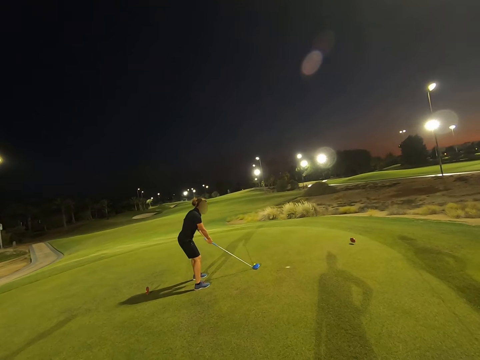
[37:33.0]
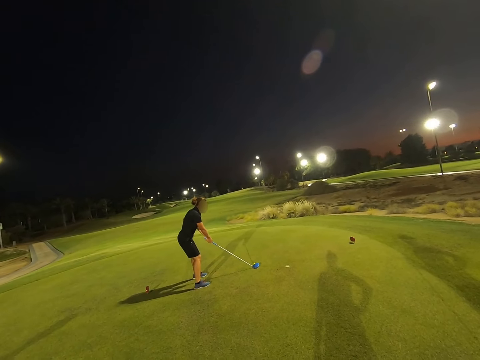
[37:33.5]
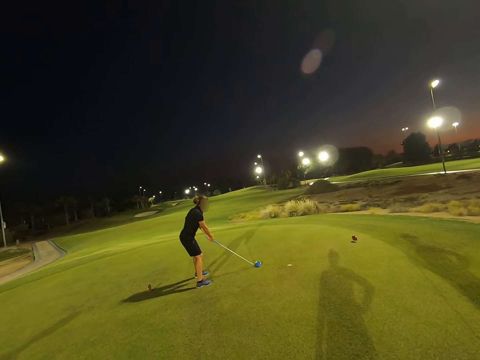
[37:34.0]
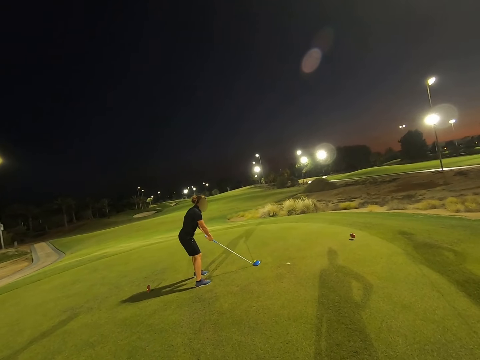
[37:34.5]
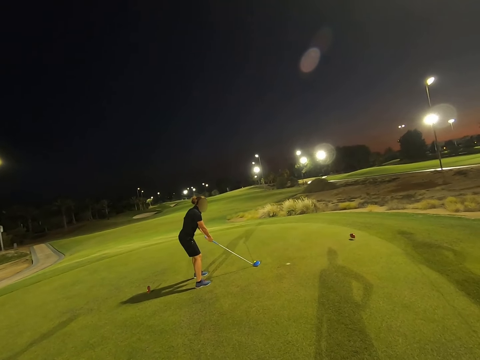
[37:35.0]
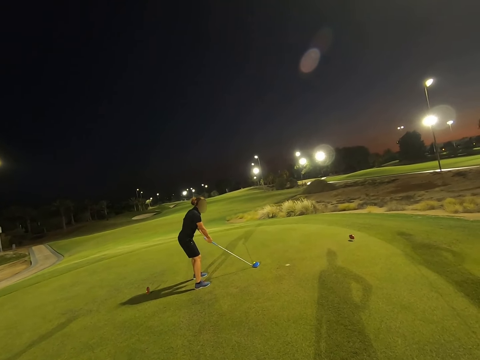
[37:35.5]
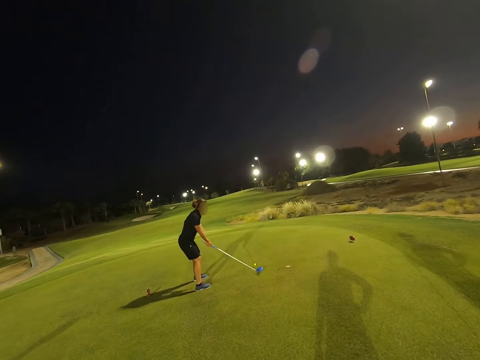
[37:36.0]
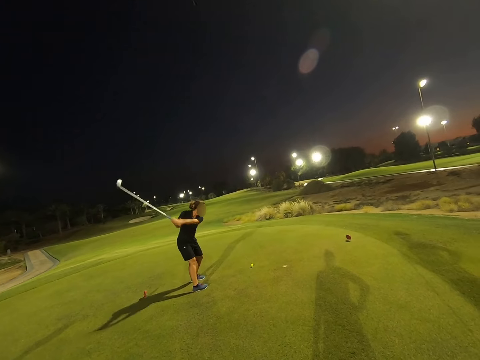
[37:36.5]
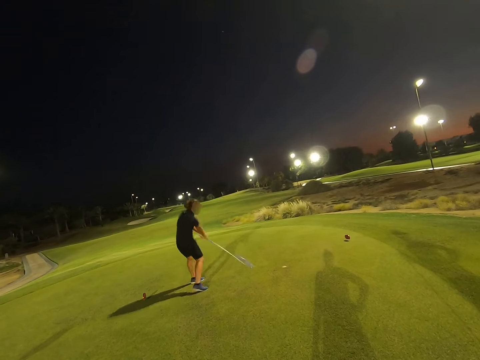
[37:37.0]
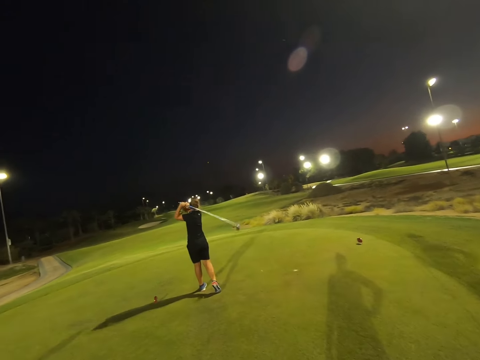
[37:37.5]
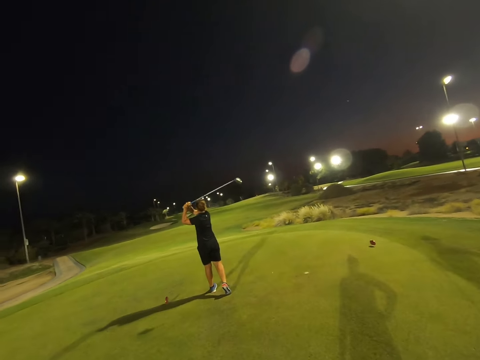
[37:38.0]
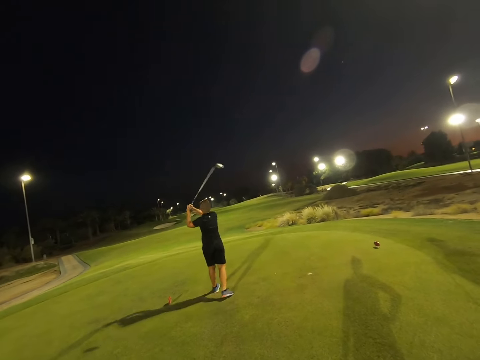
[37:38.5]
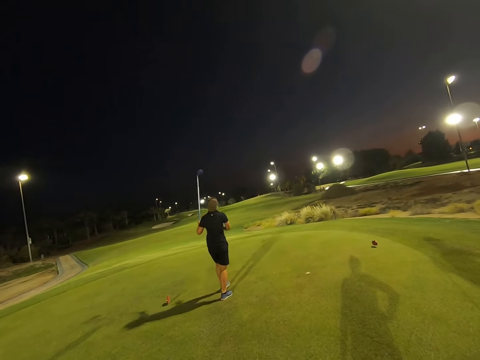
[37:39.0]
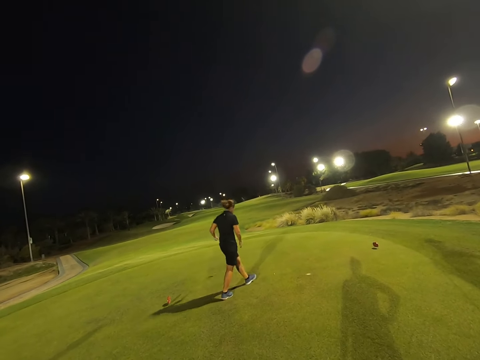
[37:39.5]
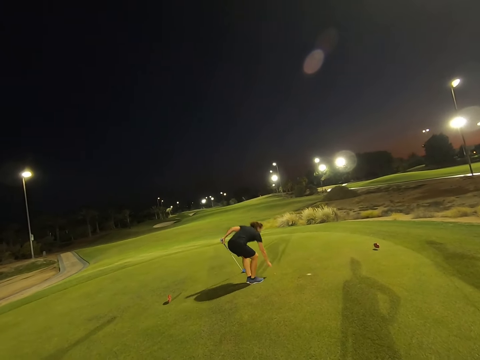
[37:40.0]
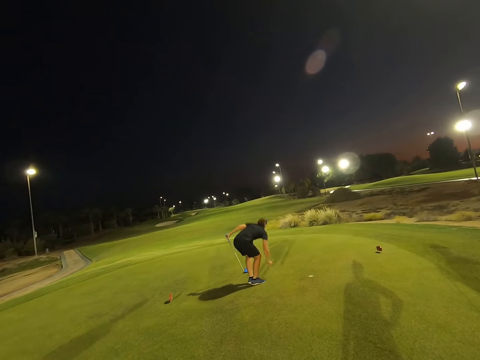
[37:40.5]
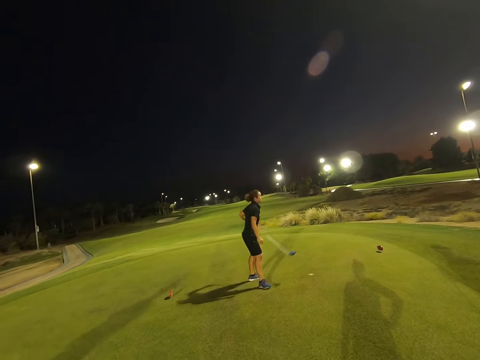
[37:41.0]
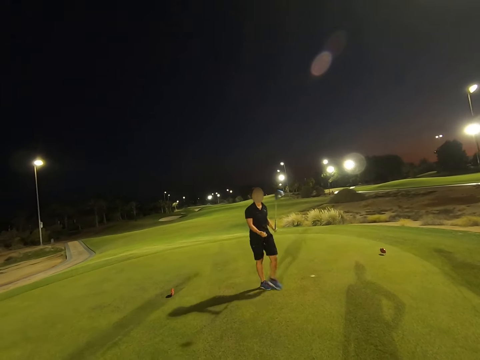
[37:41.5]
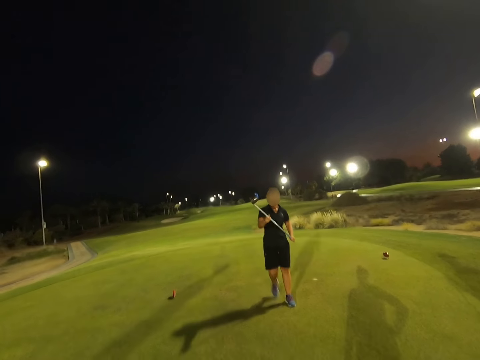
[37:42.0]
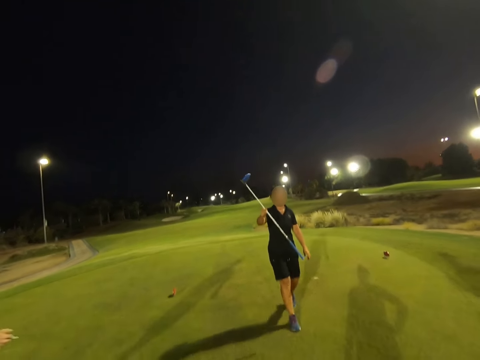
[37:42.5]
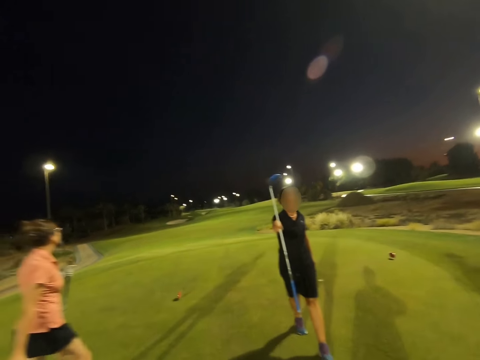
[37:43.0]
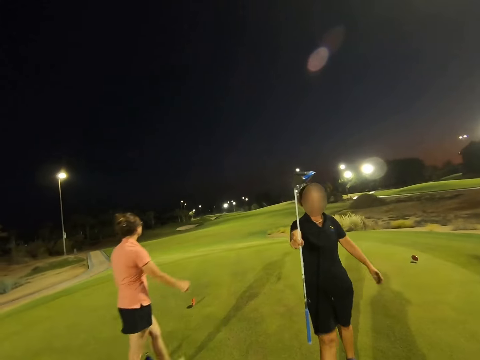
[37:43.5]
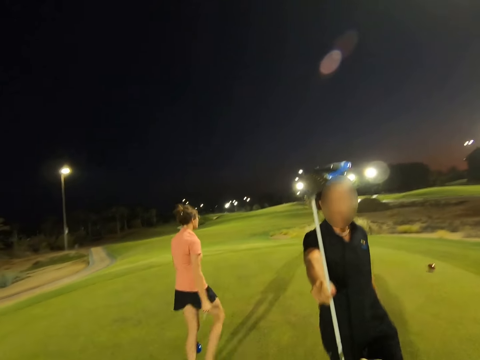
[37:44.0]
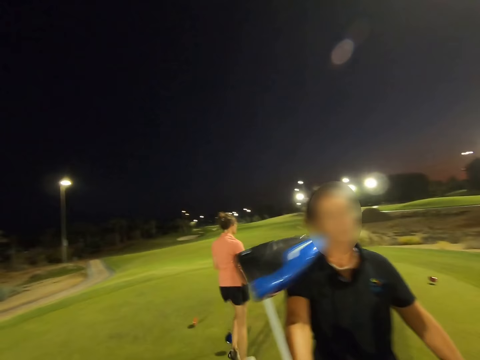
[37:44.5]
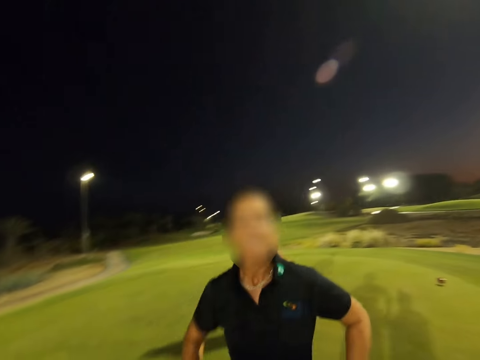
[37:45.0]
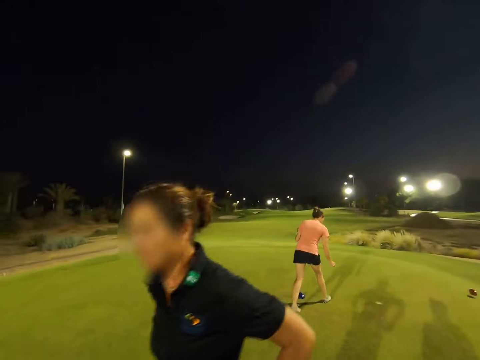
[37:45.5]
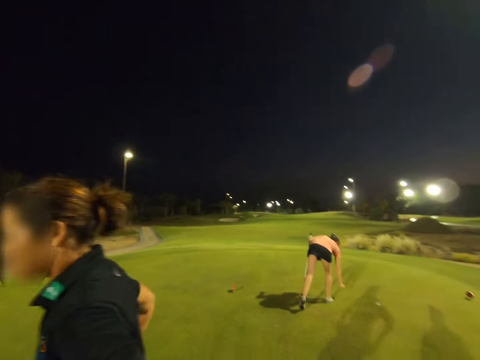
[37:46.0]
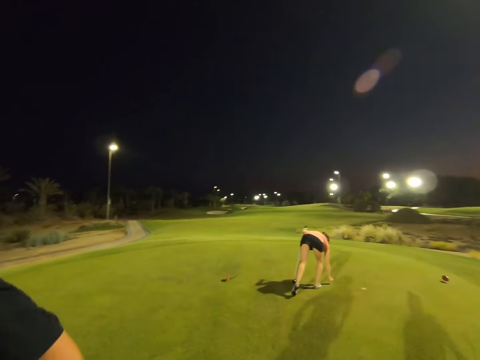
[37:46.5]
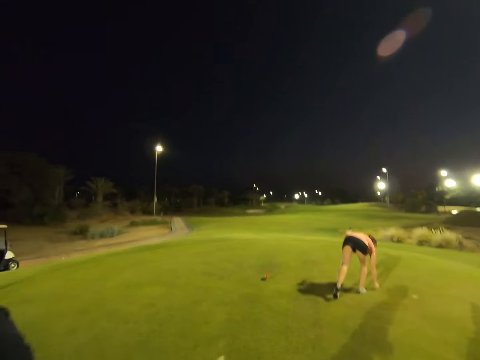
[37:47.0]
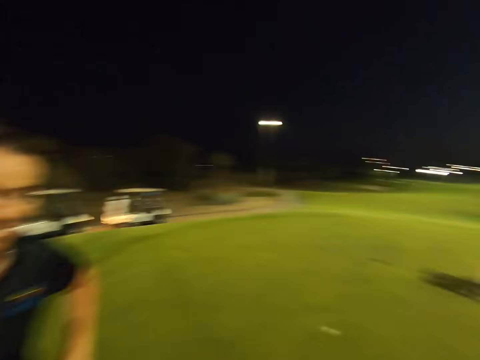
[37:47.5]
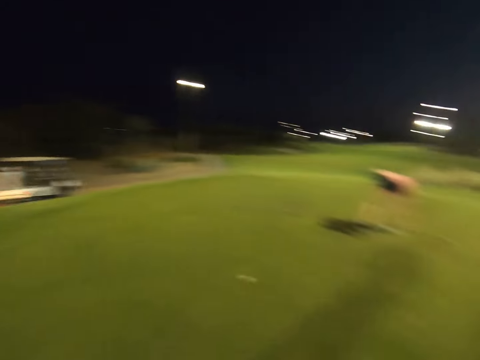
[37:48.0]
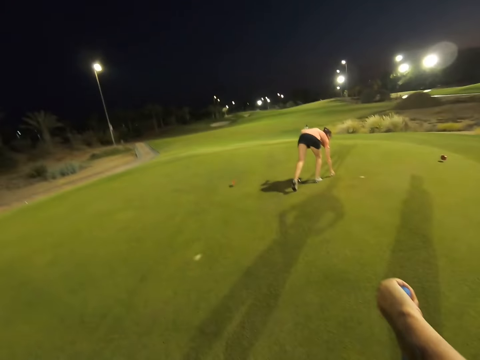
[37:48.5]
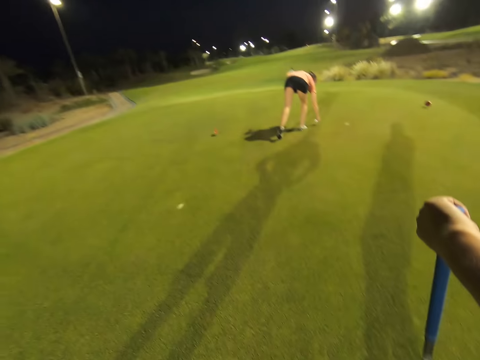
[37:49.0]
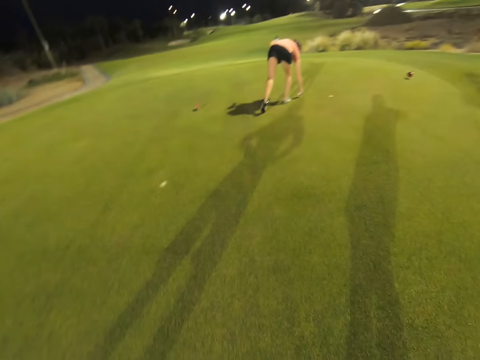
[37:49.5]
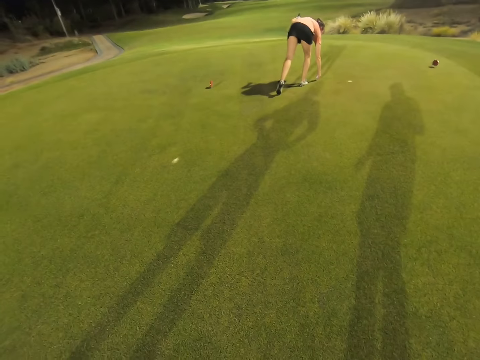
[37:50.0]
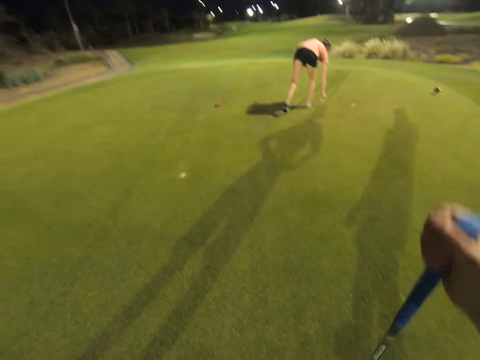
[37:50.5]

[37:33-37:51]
A woman holds the stick at a close proximity to the ball, hits the ball, and picks up the ball from the ground. The woman walks round the field. The woman gives the golf stick back to the camera wearer. Another woman puts the ball down.

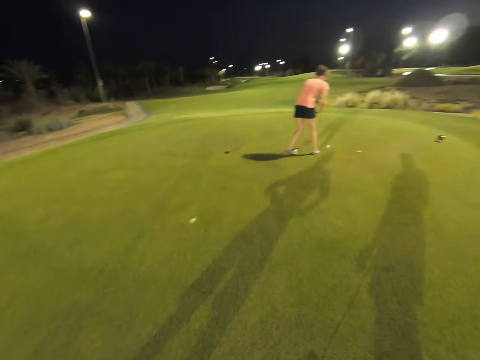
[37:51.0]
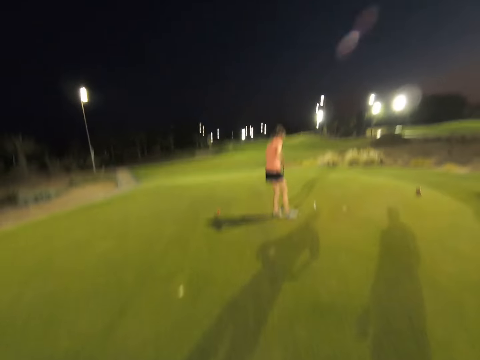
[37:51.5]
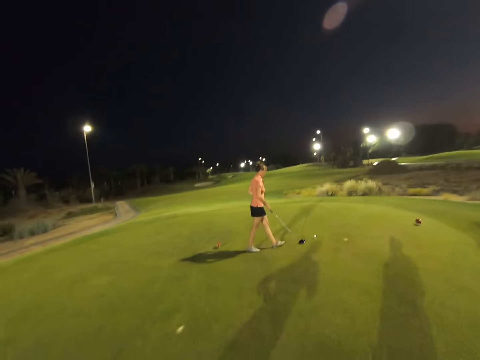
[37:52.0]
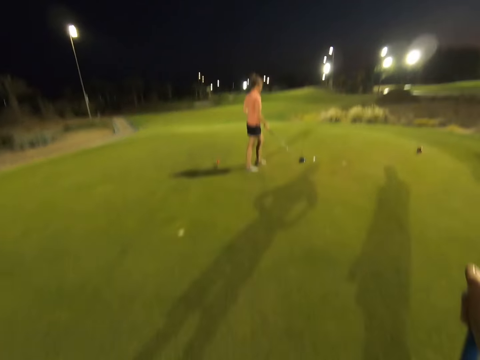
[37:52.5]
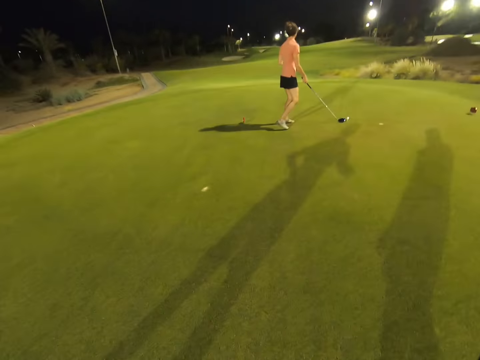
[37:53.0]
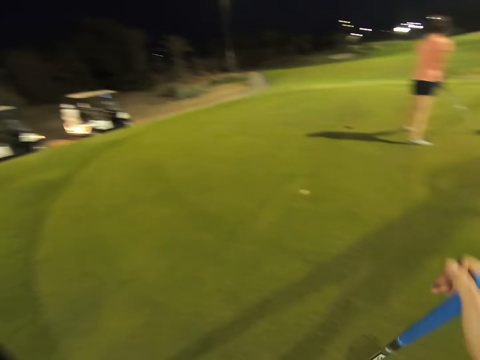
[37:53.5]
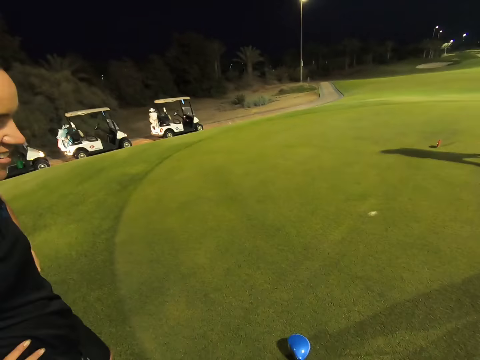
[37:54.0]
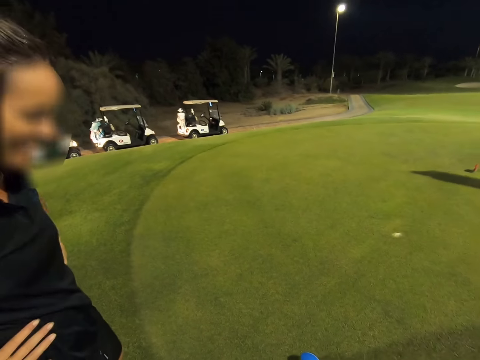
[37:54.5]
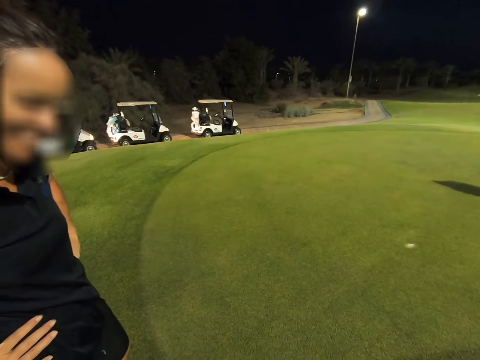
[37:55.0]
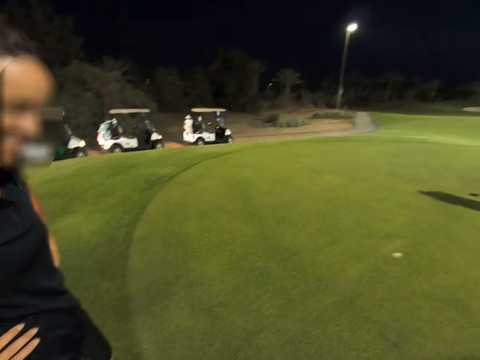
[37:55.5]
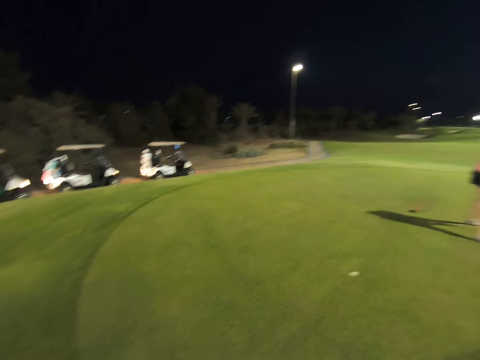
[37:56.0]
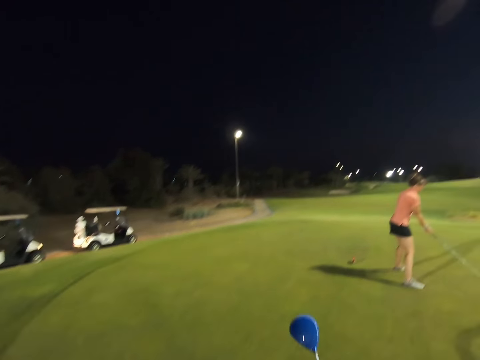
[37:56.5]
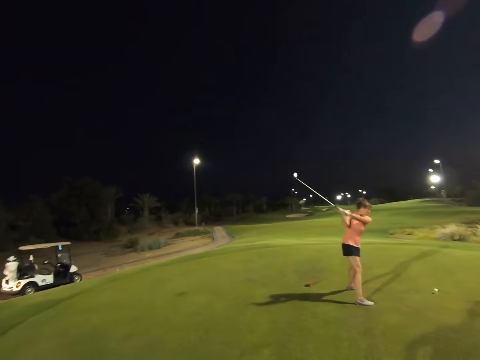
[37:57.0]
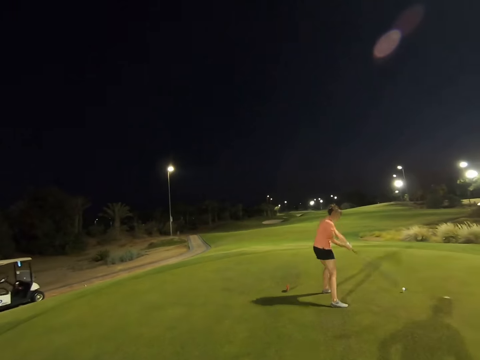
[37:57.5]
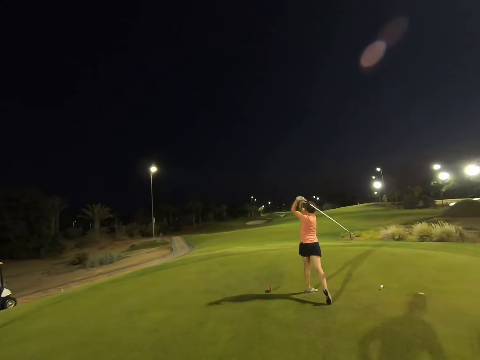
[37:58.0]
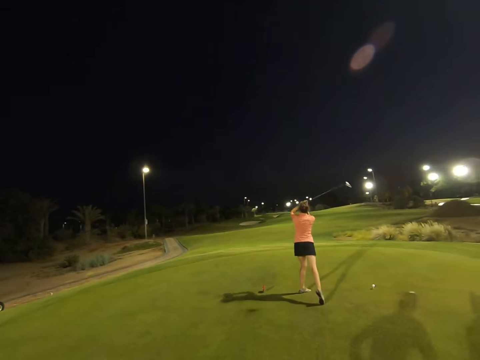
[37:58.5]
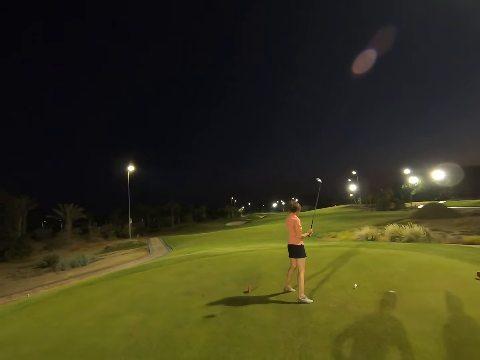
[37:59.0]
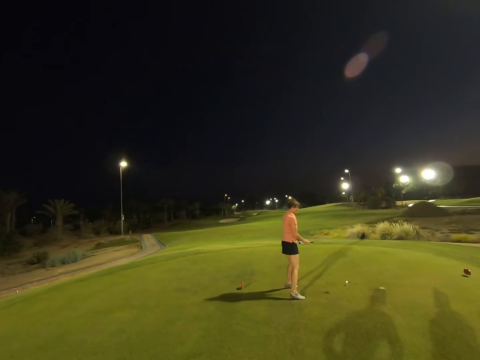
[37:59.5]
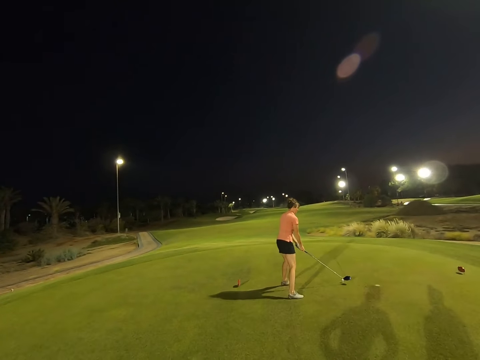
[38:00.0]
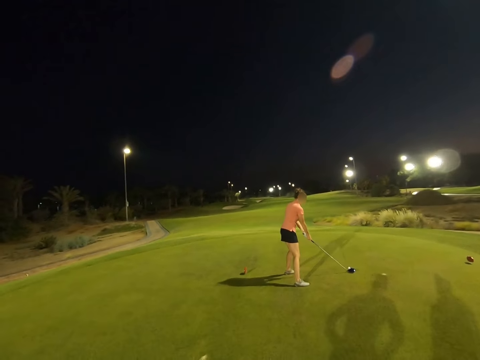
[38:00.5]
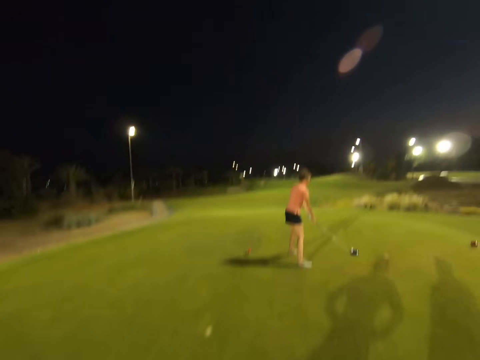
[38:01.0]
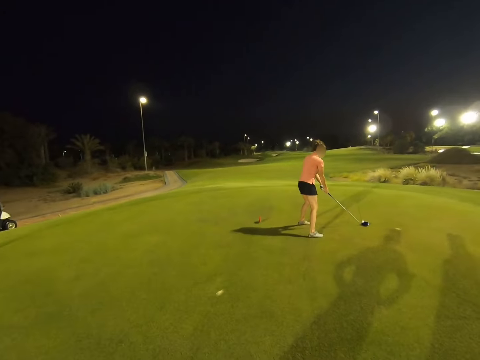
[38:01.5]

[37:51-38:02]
A woman rehearses the ball hitting act.
